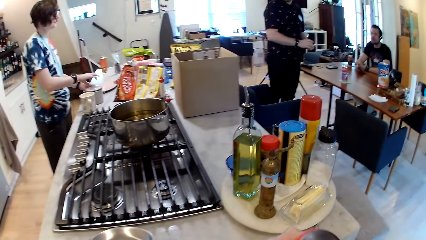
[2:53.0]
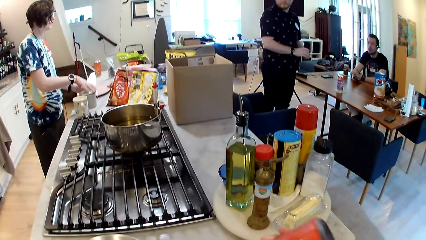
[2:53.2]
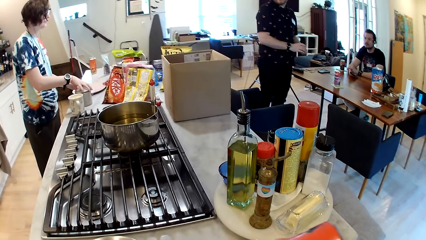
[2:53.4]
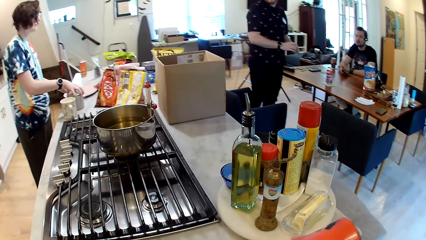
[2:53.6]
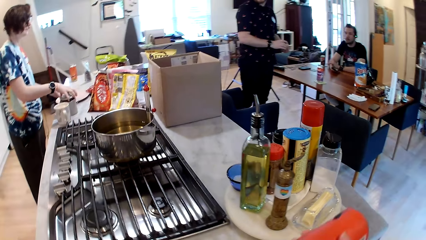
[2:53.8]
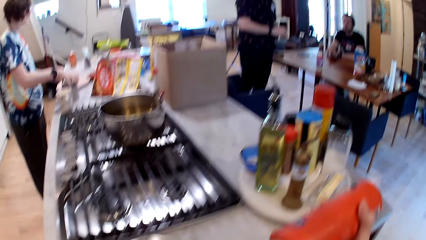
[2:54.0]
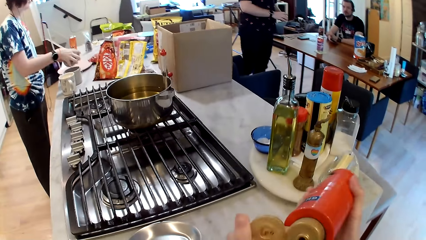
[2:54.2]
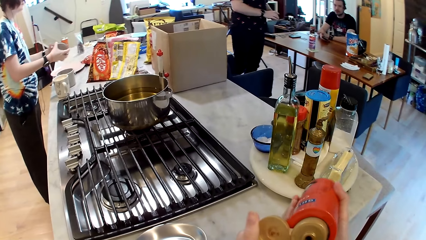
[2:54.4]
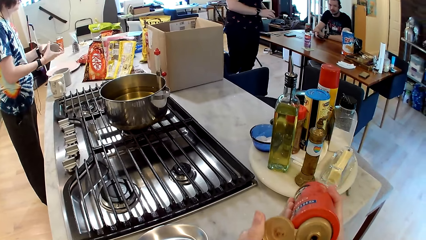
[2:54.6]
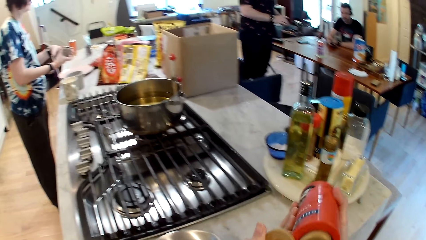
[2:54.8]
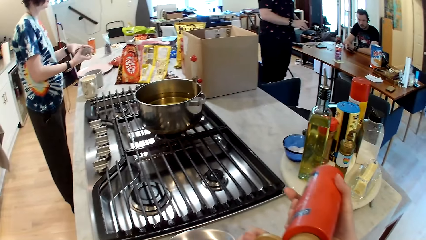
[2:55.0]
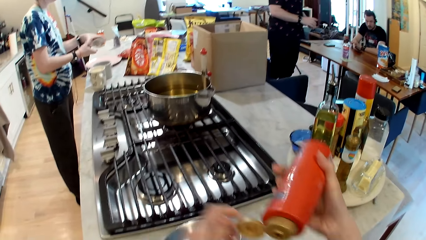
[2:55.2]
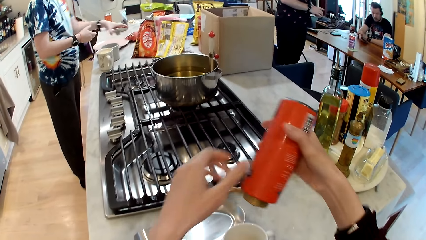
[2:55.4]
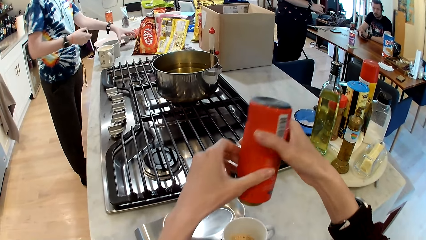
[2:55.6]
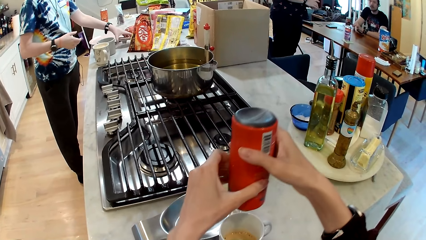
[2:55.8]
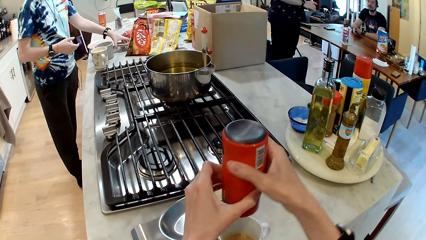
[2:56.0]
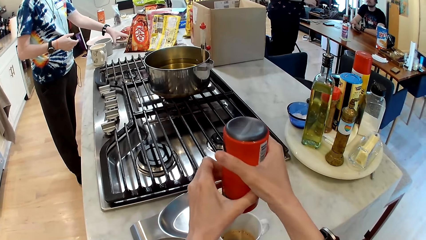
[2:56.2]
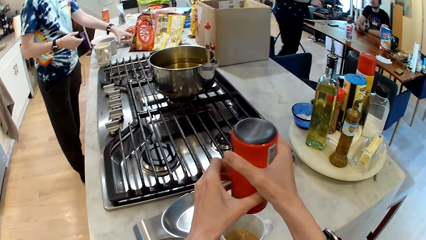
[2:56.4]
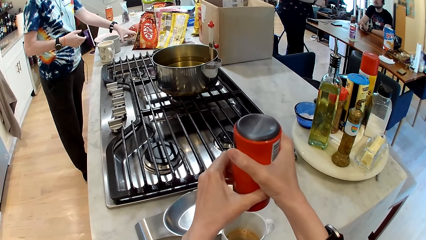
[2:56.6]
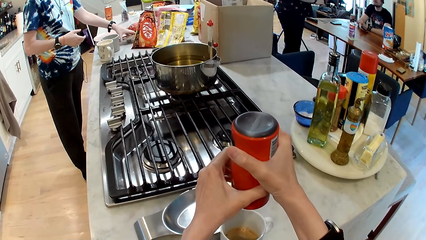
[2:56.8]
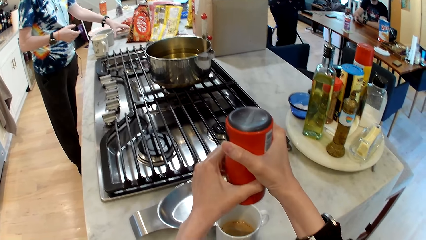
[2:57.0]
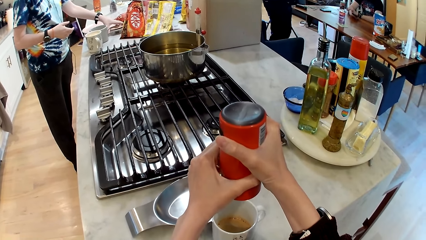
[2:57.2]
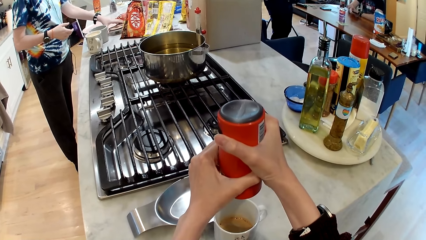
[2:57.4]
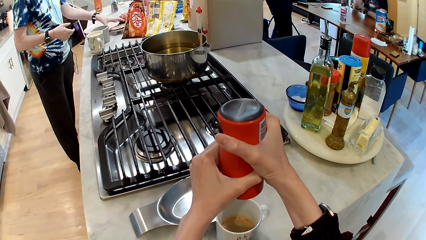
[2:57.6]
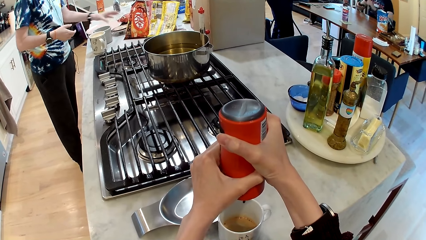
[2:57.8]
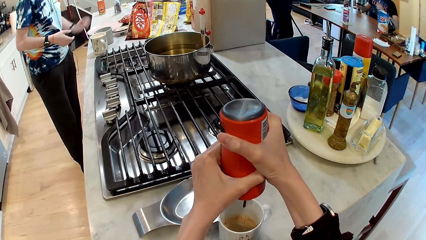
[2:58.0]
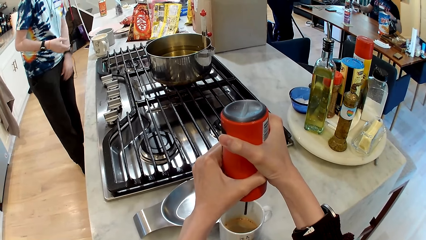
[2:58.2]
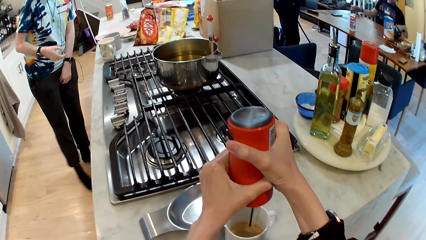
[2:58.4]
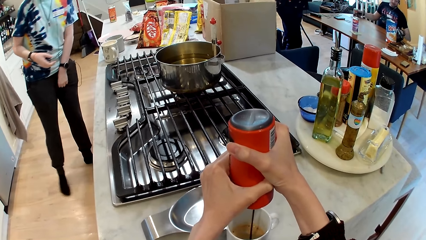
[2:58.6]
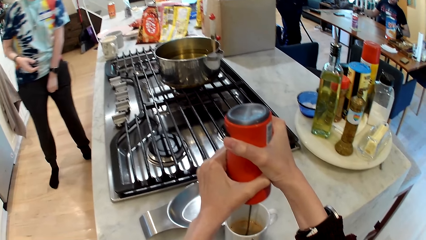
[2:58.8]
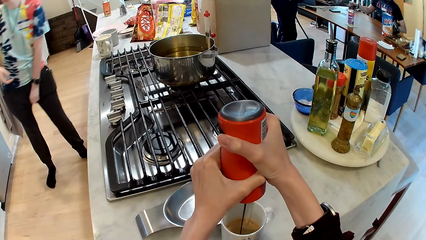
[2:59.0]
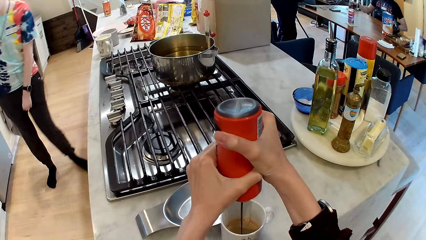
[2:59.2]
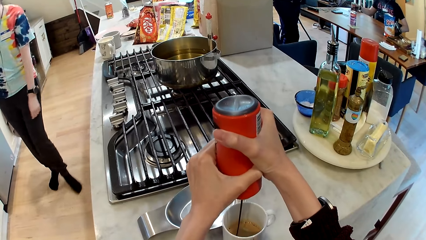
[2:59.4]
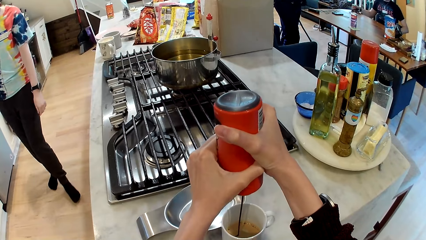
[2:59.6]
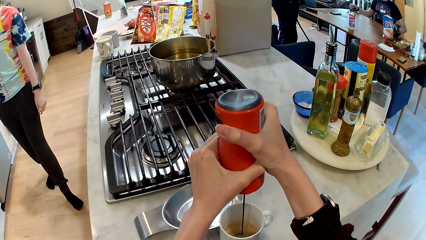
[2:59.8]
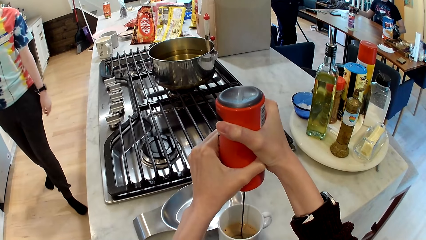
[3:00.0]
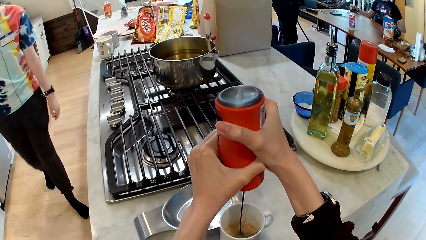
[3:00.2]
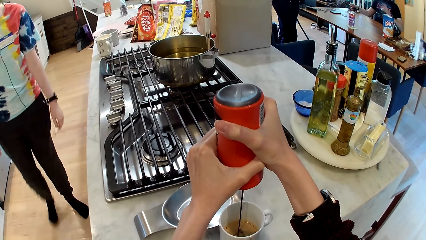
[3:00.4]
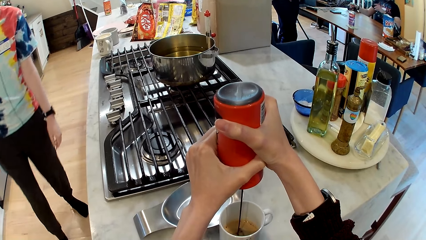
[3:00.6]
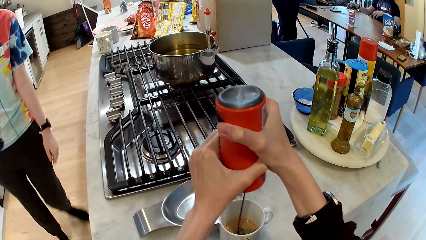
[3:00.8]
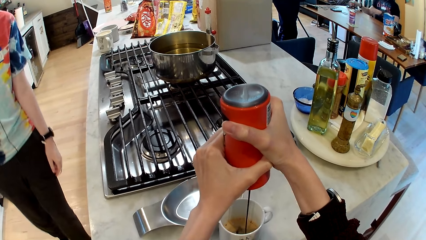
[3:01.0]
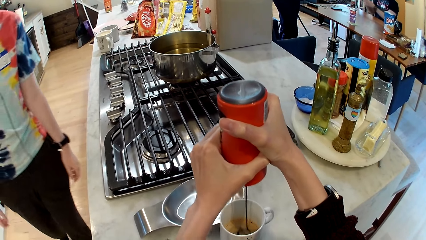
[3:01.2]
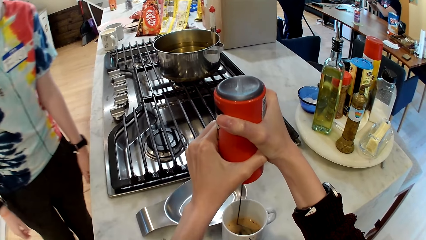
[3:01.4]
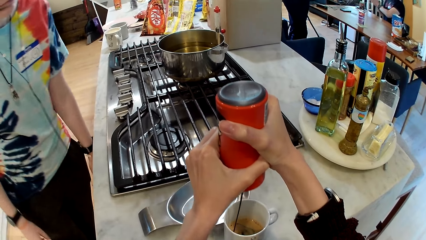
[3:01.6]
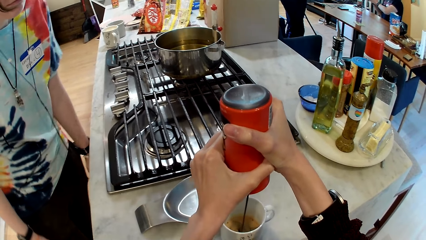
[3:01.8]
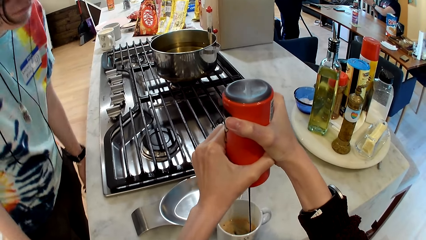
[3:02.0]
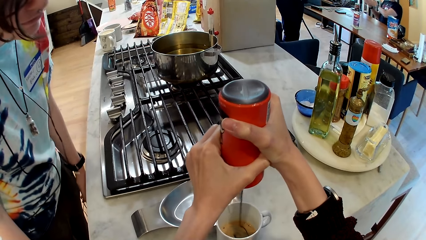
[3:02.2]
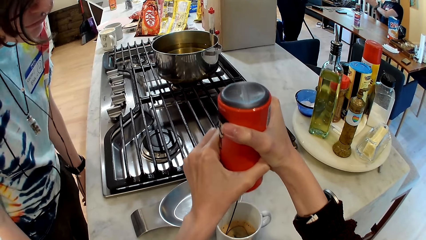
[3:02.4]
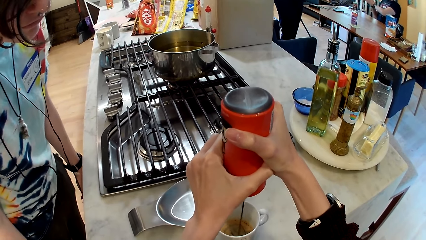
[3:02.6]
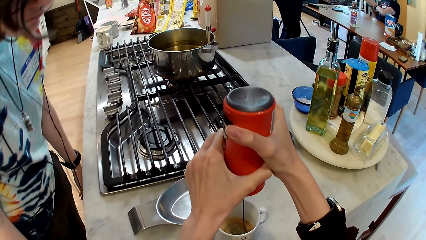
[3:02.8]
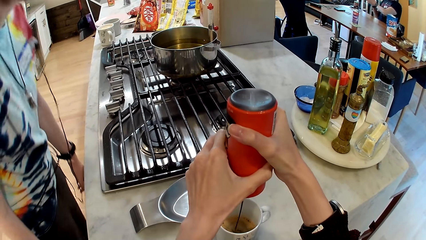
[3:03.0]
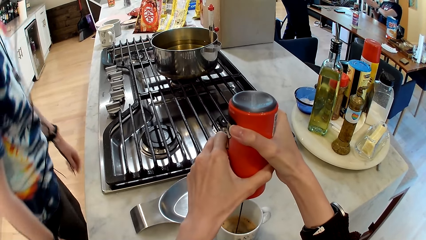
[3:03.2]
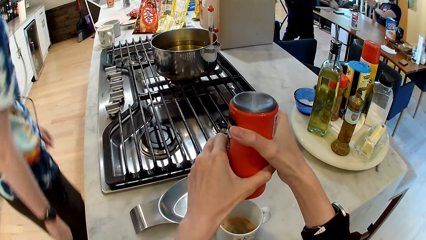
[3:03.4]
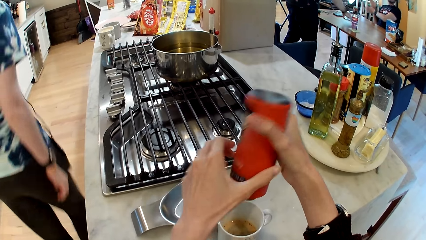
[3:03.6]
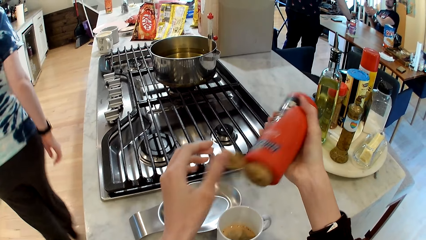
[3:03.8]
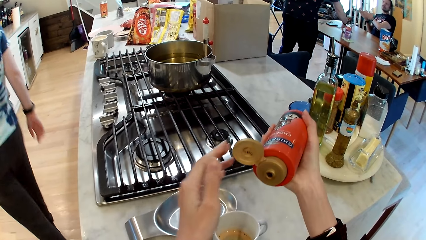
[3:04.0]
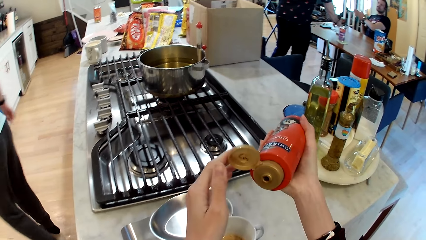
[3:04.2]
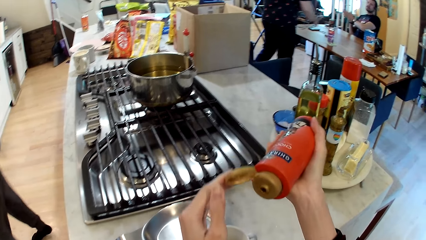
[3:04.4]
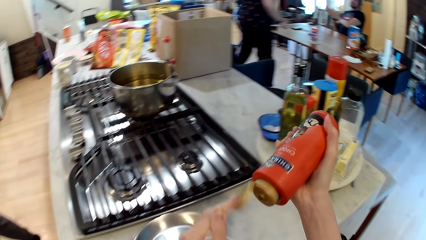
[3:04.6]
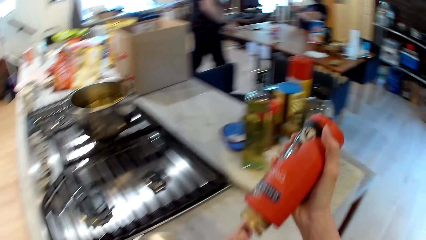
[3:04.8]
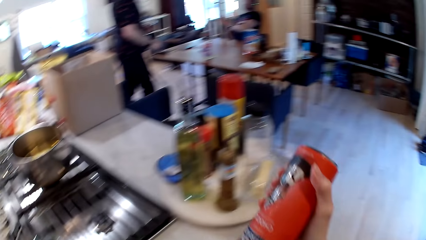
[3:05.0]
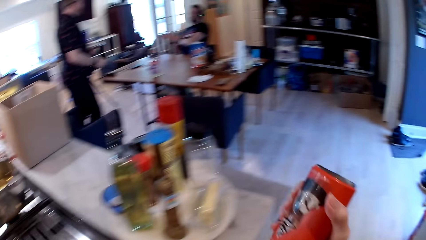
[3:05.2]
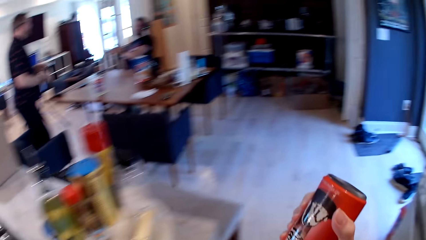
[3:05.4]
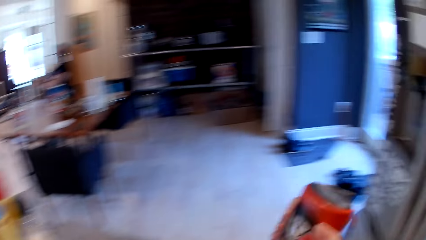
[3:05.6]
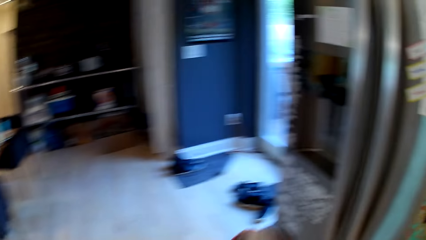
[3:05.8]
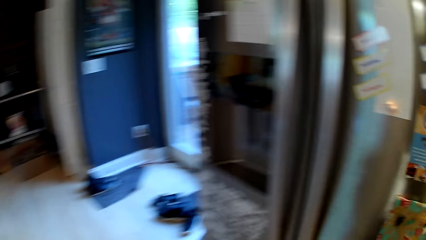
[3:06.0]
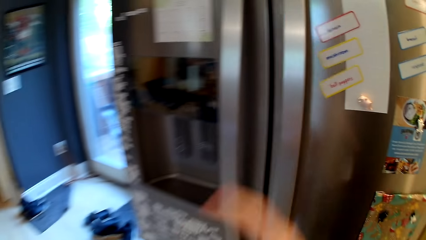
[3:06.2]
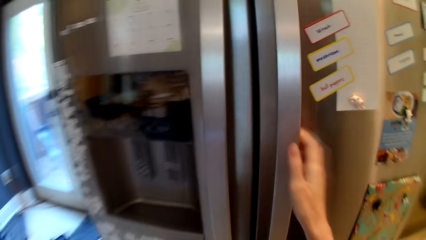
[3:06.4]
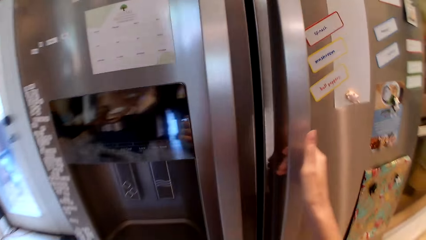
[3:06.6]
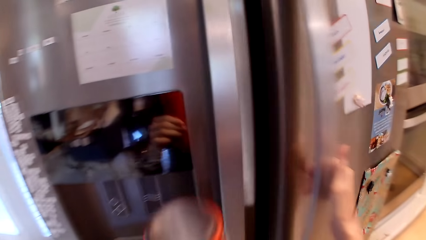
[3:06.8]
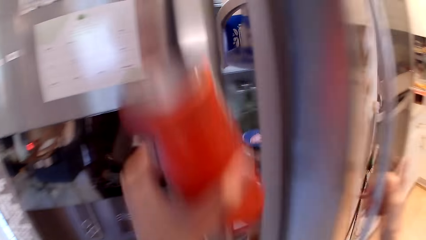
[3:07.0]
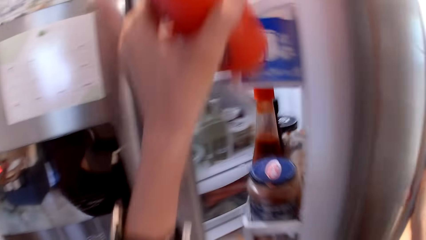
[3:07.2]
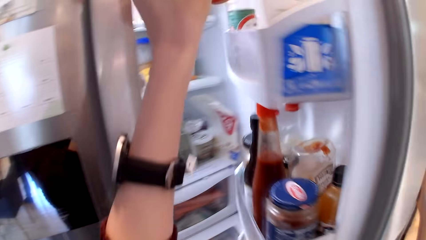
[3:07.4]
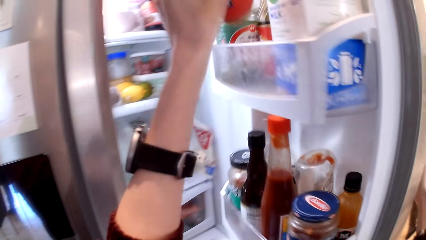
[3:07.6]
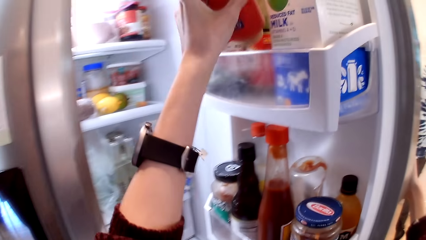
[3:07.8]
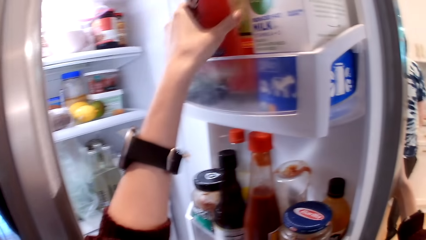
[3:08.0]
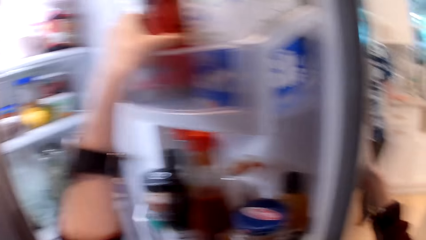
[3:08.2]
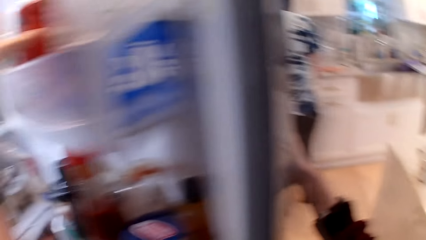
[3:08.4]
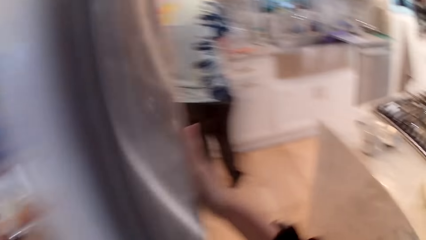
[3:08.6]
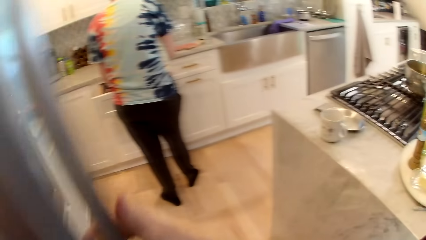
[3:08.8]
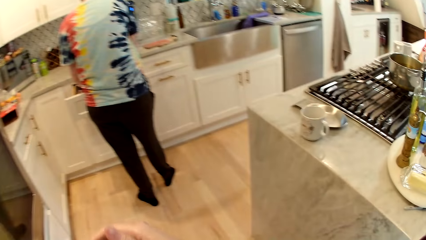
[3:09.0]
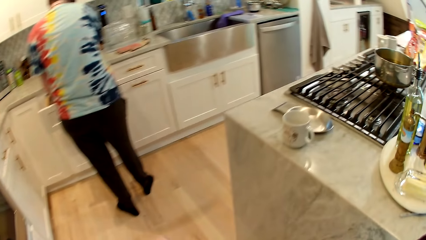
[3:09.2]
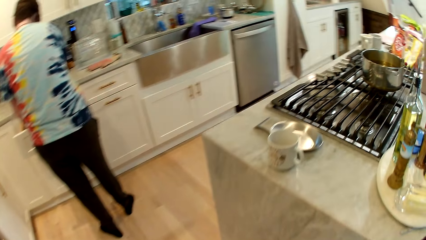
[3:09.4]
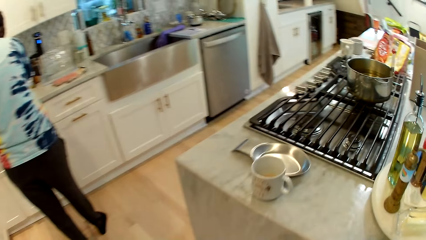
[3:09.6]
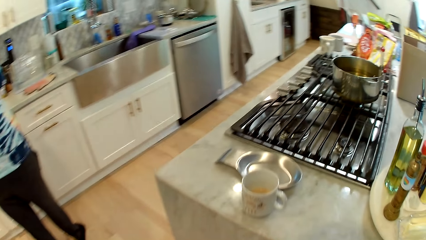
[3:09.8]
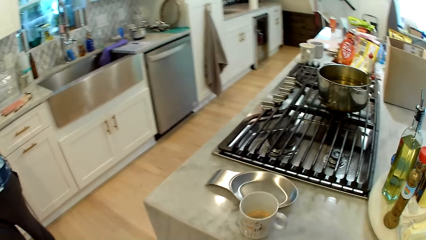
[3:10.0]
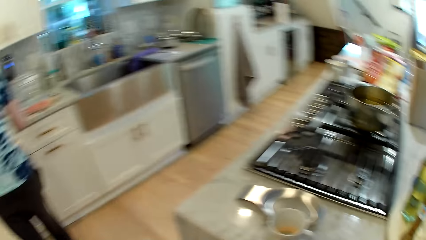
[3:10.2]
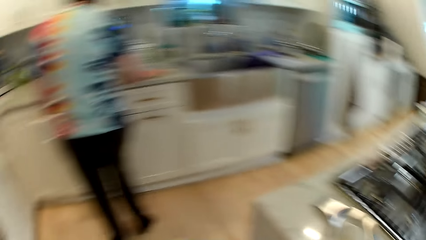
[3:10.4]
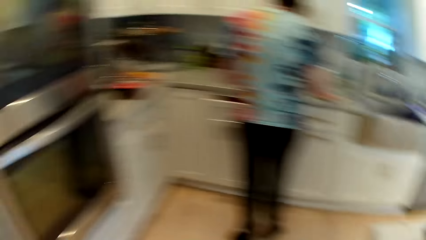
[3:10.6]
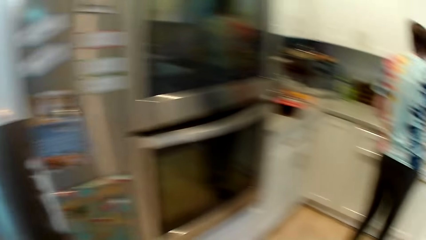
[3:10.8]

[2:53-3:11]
The woman picks up a lid of a ceramic container from the table with her right hand. The camera wearer opens the lid of the red bottle with her left hand. The woman passes the lid of the ceramic container to her left hand with her right hand and places the lid of the ceramic container on the table with her left hand. The camera wearer presses the red bottle content in the mug with both hands. The woman walks to the camera wearer. The man places some cards on the table with his right hand. The woman walks away. The camera wearer covers the lid of the red bottle with her left hand. She opens the fridge with her right hand. She places the red bottle in the fridge with her left hand. She closes the fridge with her right hand. She walks away.
